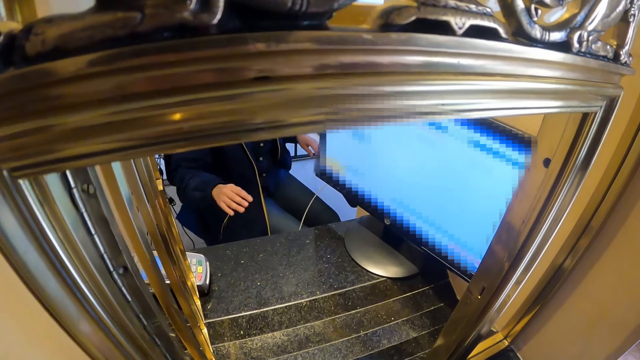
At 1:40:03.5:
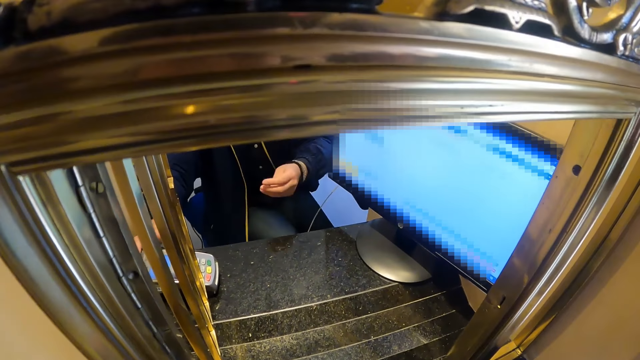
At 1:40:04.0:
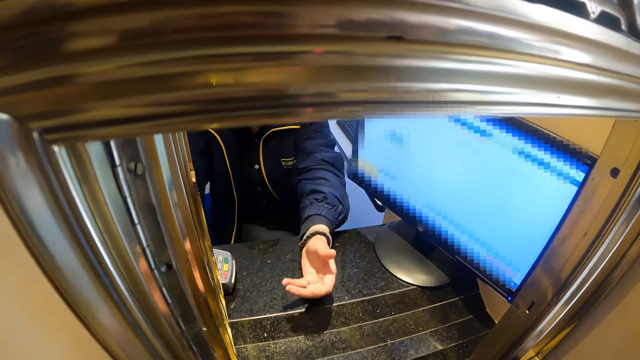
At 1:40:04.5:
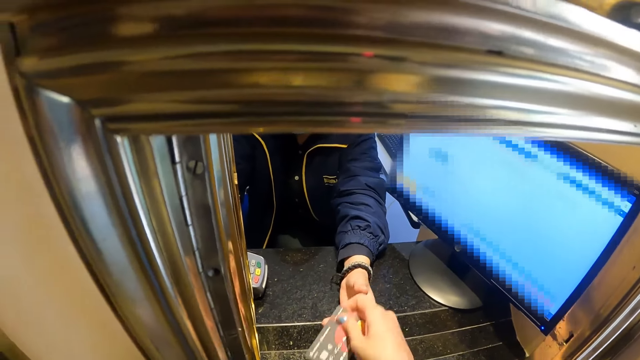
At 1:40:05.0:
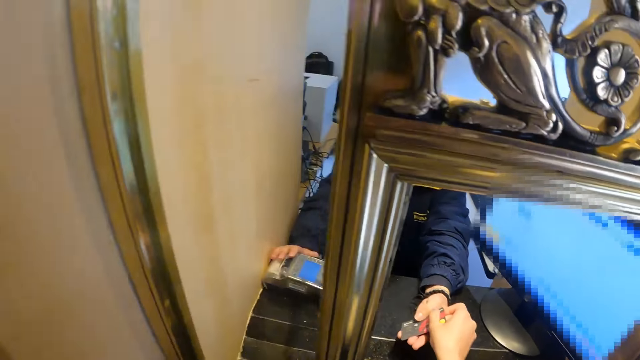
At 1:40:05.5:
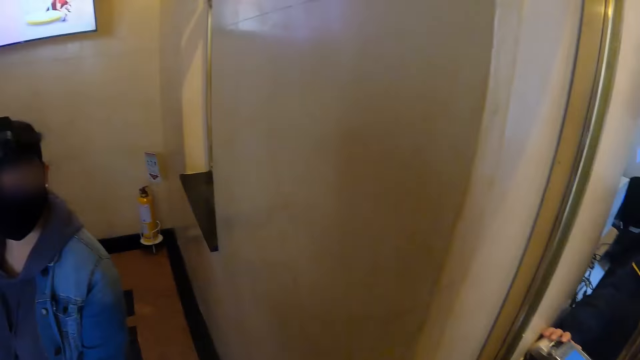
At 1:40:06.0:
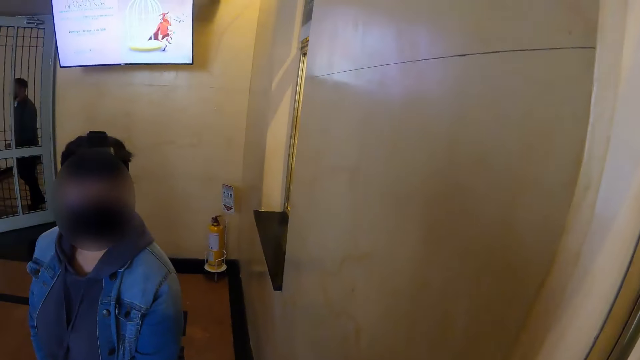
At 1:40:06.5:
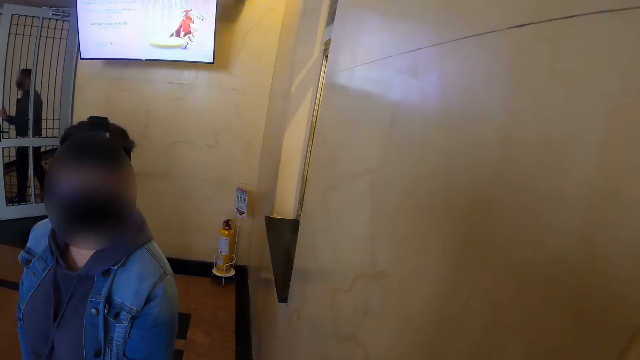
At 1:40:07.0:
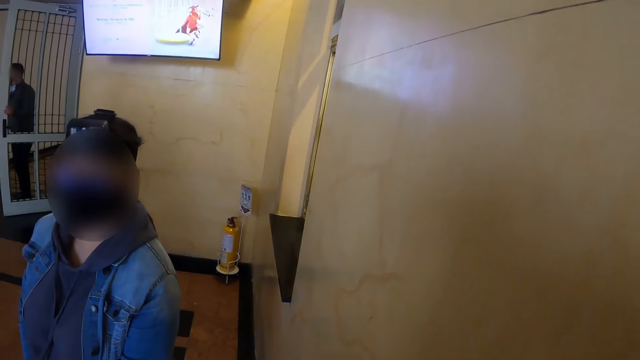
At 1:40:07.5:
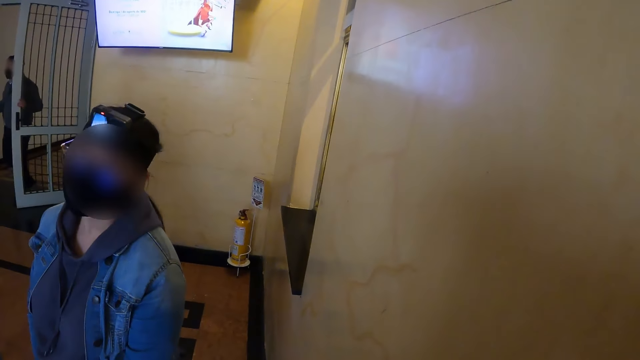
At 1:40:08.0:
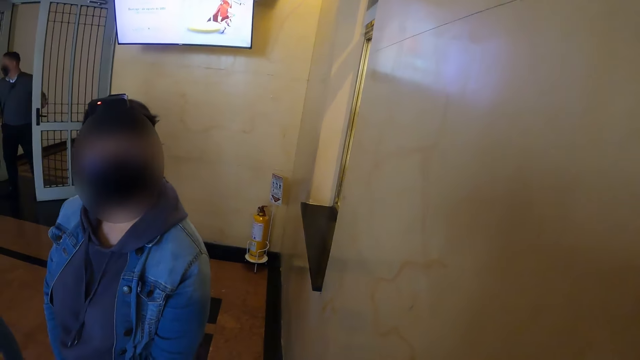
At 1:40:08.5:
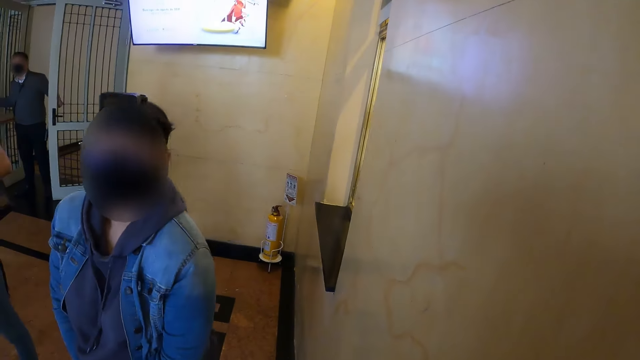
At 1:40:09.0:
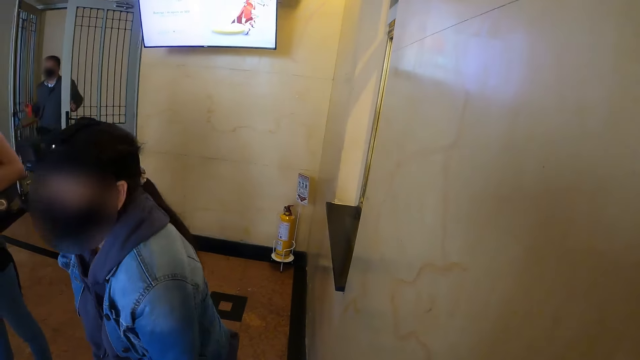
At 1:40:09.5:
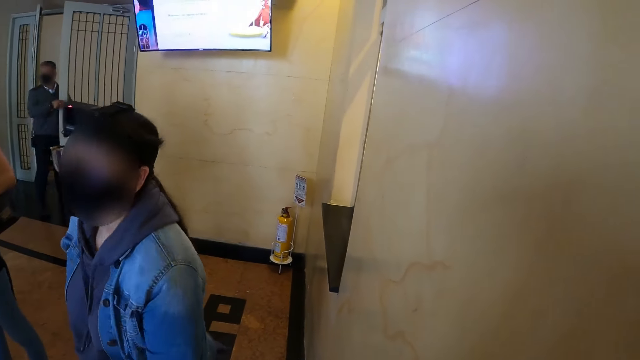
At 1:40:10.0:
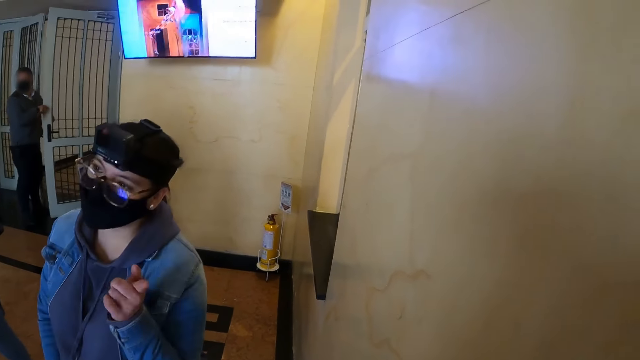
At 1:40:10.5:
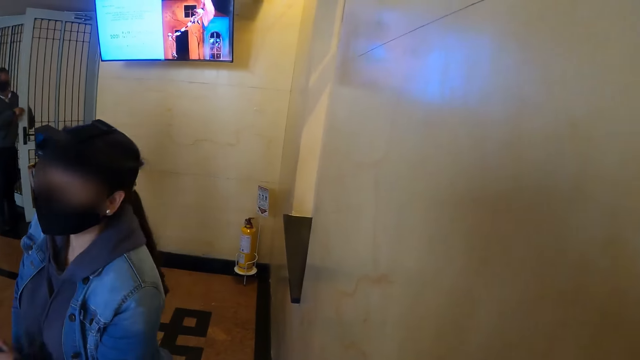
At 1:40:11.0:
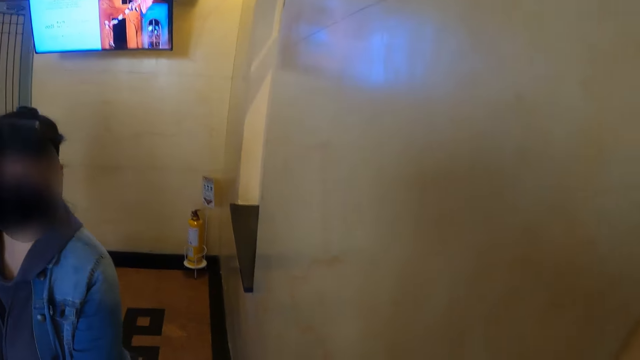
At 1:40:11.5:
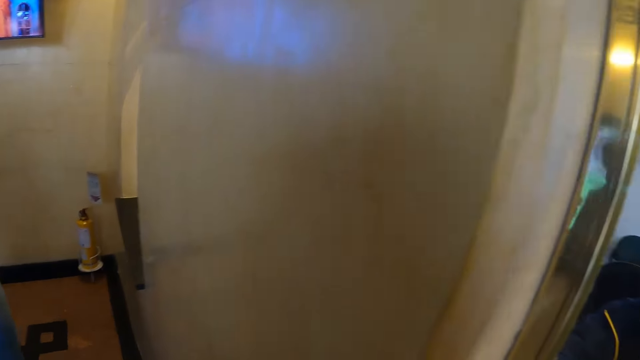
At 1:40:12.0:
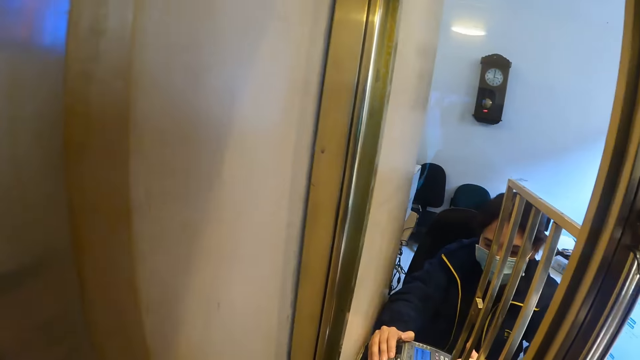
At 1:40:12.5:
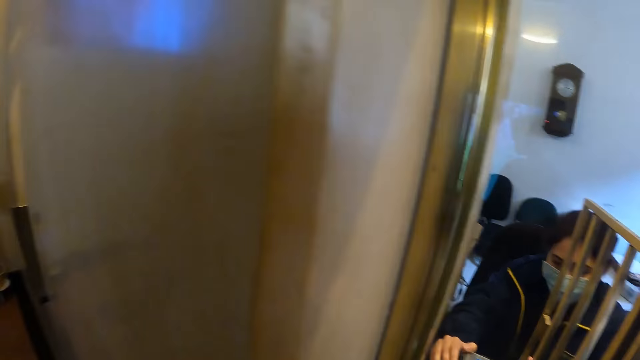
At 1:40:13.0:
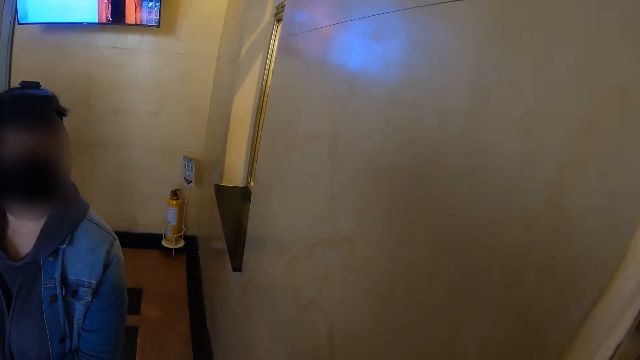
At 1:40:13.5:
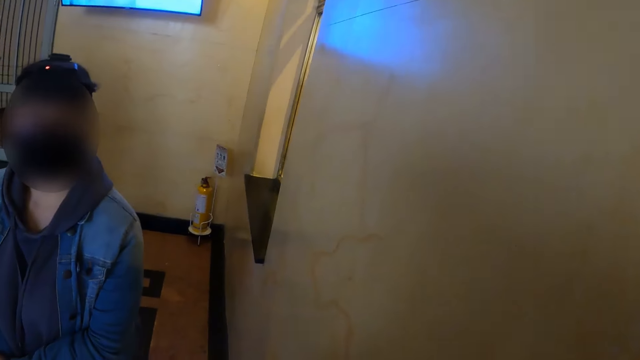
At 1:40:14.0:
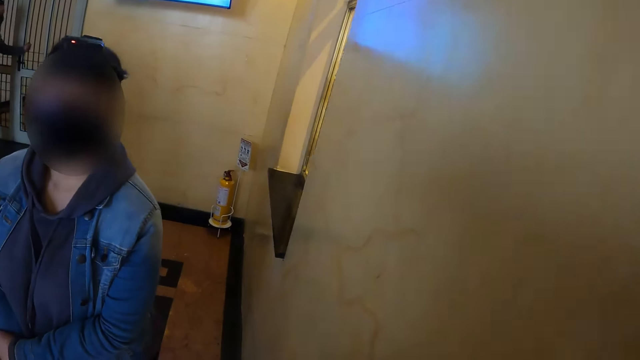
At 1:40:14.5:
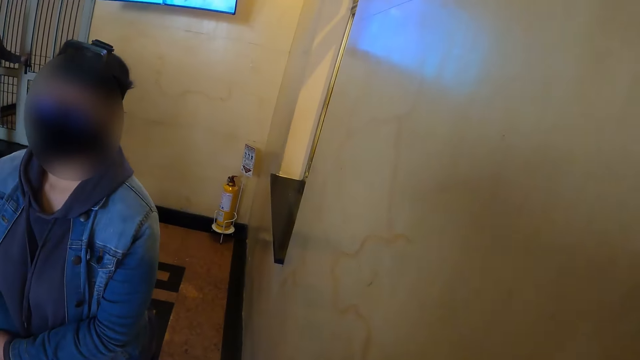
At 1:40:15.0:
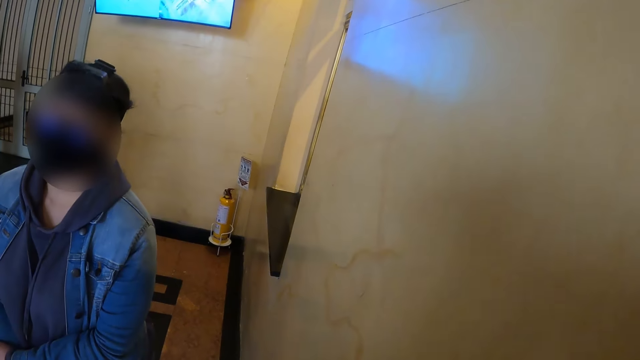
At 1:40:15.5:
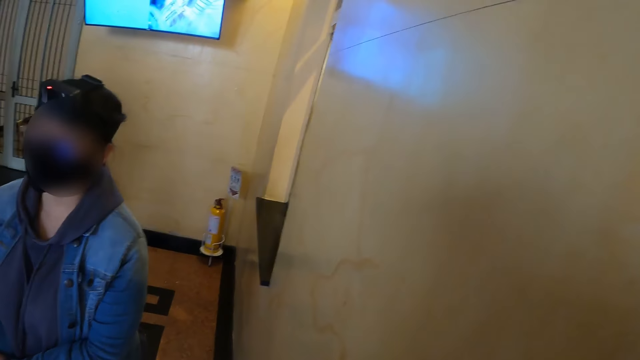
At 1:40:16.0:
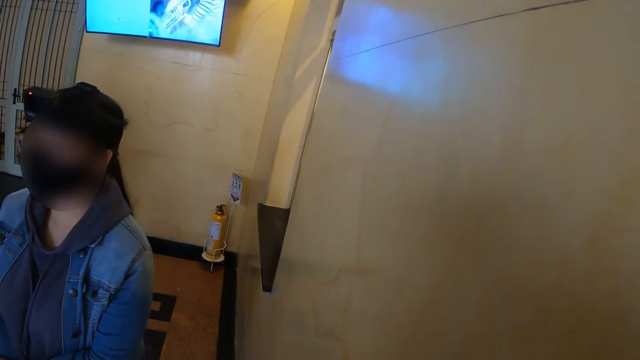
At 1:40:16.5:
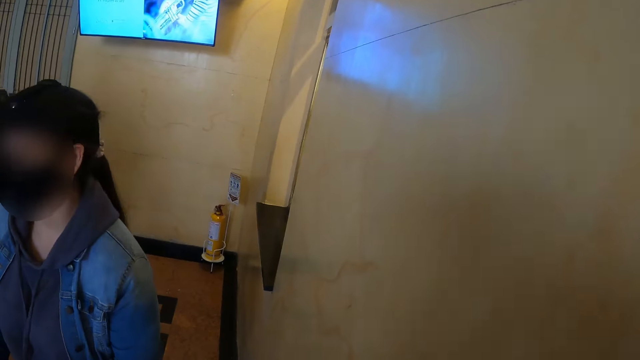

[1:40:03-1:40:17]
The camera wearer gives a person a credit card. They converse with a woman. The person uses a desktop. The camera wearer converses with the woman.

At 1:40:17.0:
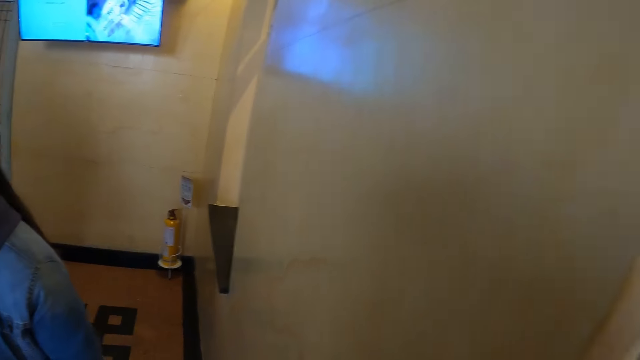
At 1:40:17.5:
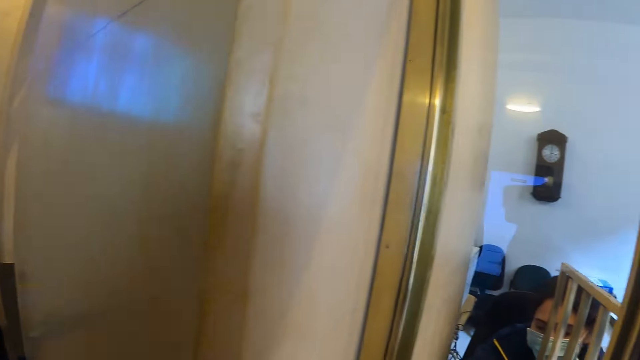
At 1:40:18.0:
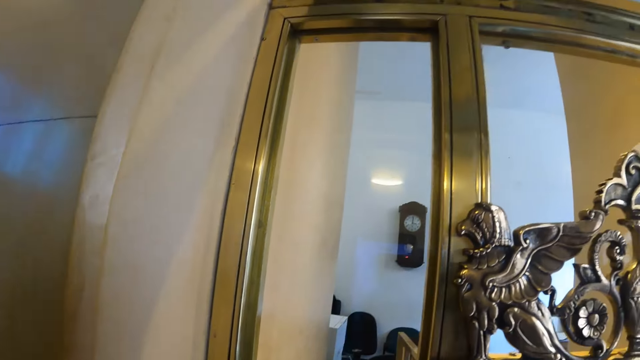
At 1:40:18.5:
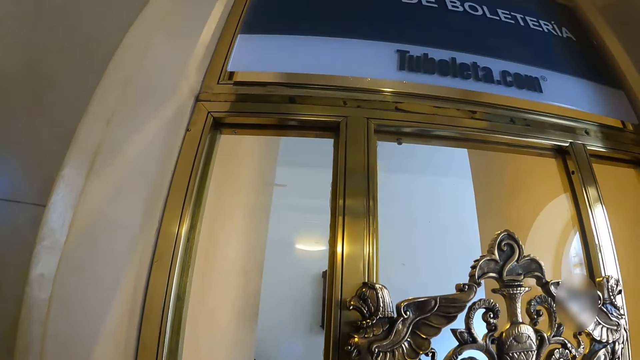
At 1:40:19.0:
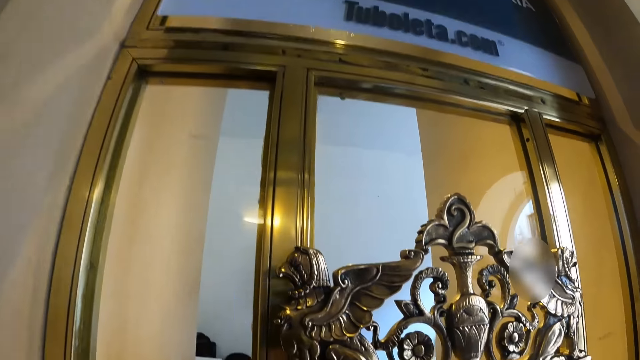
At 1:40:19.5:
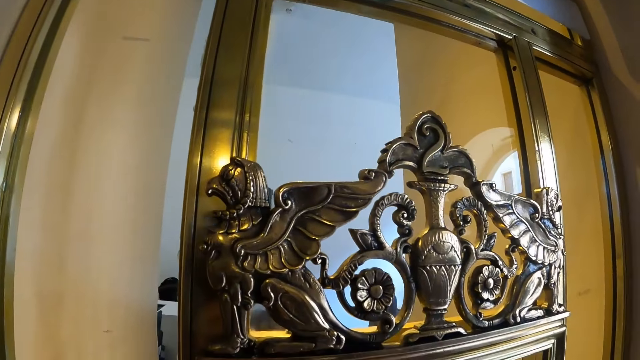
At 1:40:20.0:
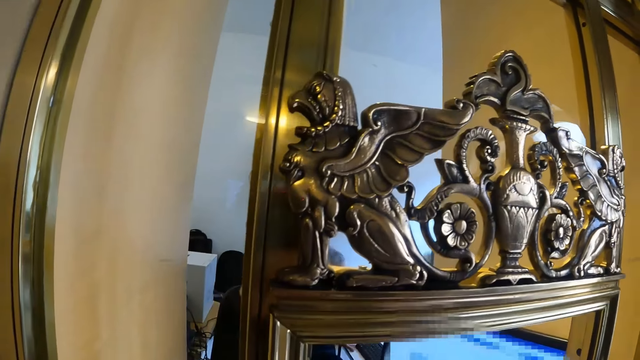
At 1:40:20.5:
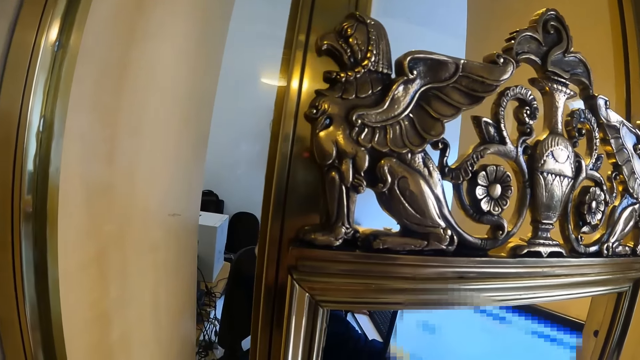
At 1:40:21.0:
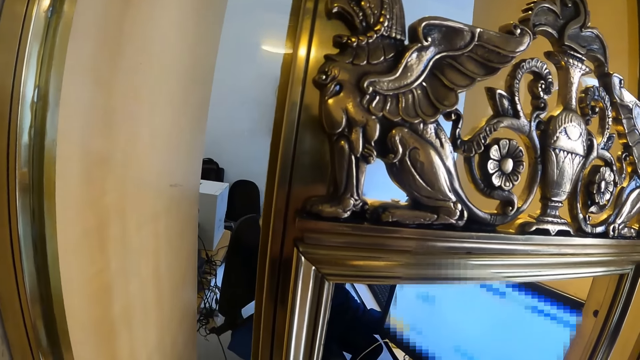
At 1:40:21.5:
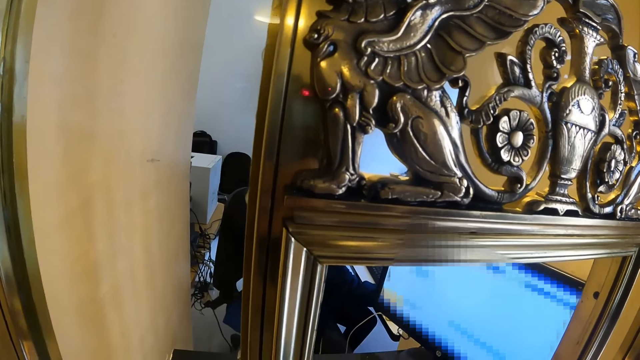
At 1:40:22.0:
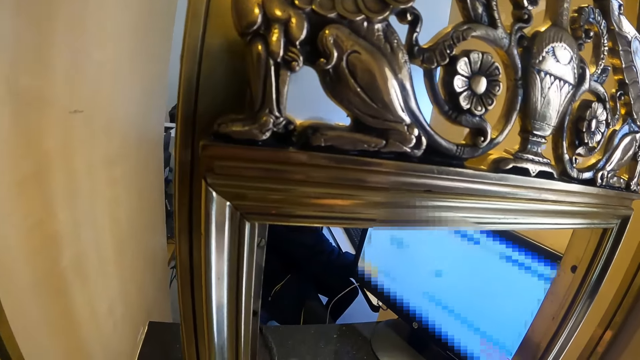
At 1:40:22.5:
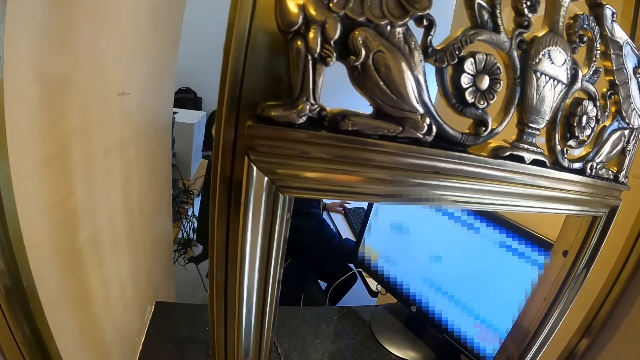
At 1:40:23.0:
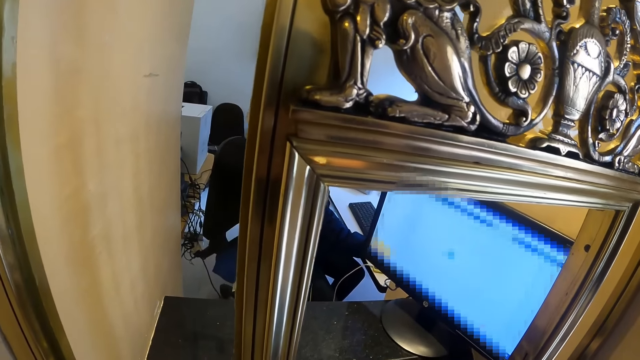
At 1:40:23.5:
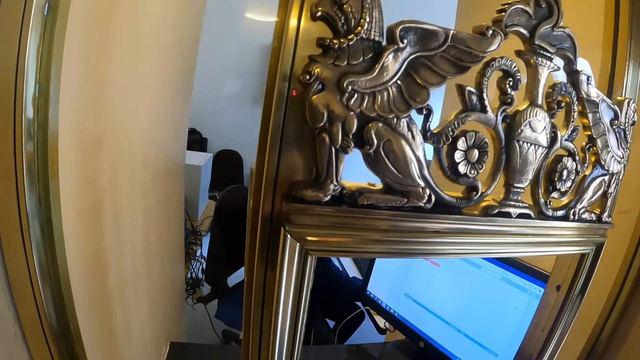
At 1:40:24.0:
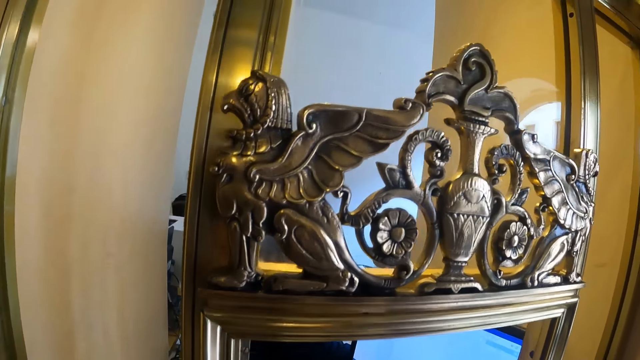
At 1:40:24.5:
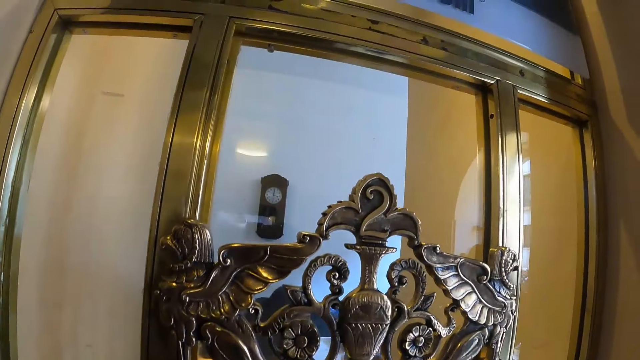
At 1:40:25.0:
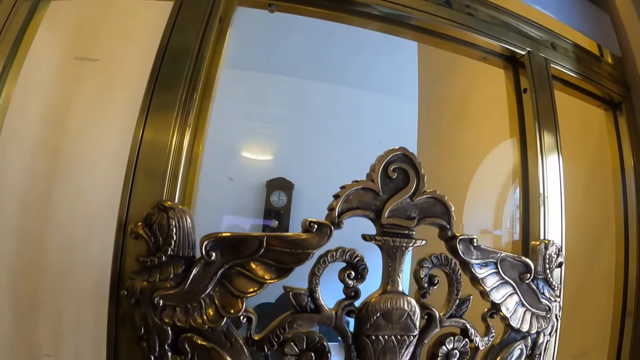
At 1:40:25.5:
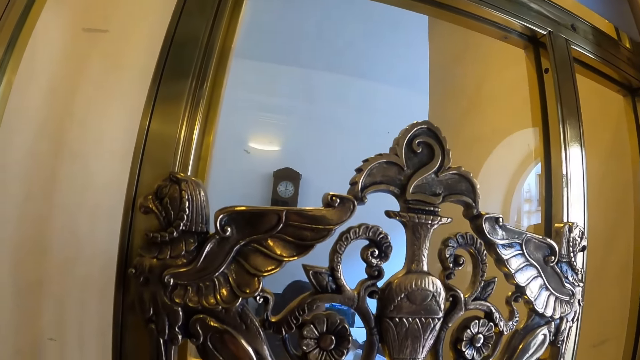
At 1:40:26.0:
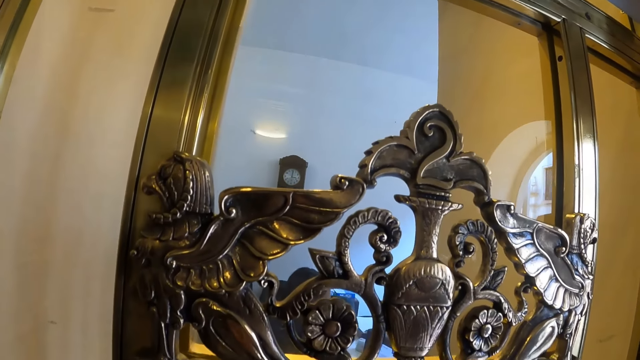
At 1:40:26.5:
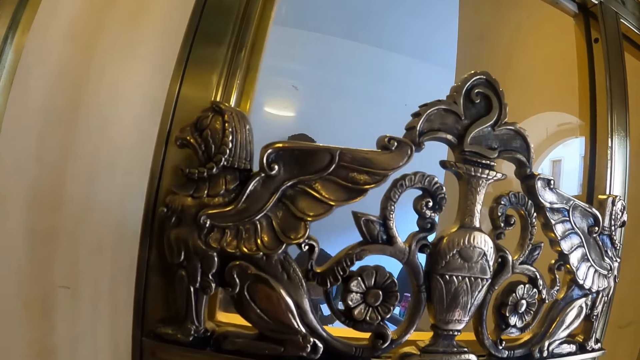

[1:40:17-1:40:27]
The camera wearer looks around. They look at the cashier's desktop. A cashier uses the desktop.
